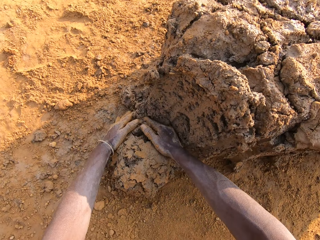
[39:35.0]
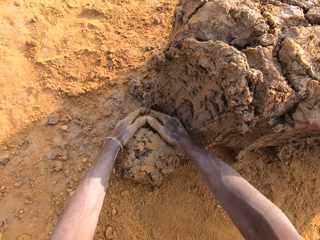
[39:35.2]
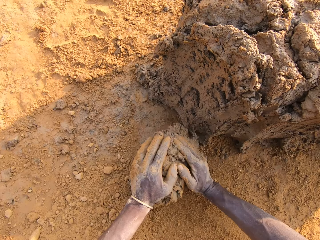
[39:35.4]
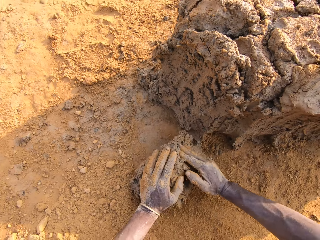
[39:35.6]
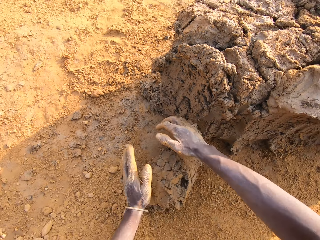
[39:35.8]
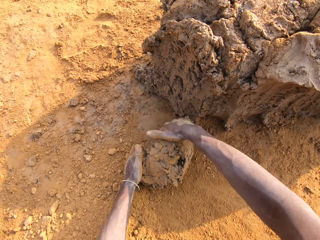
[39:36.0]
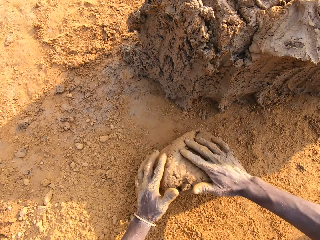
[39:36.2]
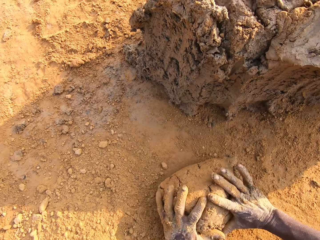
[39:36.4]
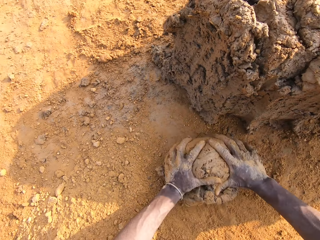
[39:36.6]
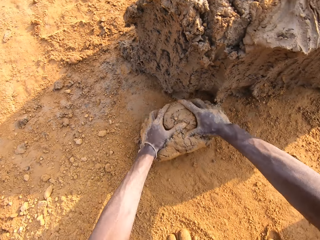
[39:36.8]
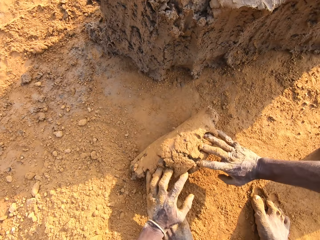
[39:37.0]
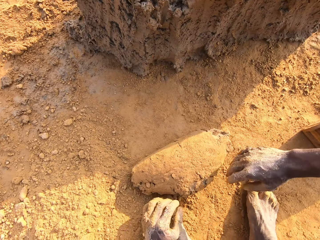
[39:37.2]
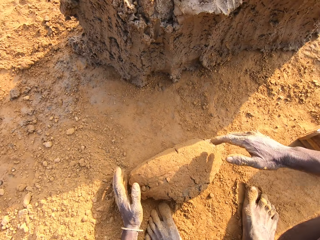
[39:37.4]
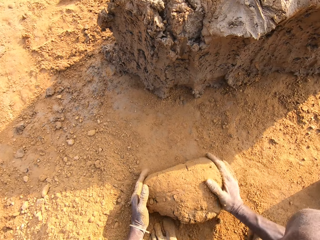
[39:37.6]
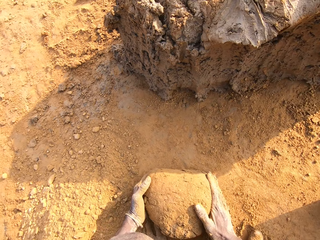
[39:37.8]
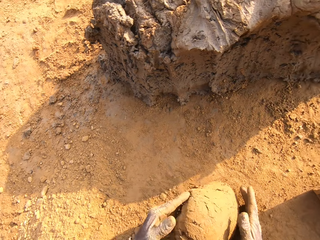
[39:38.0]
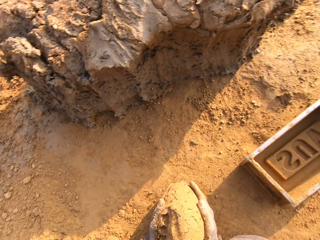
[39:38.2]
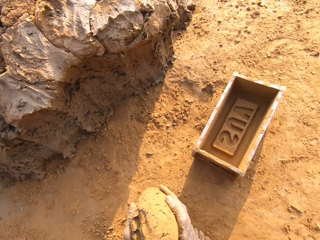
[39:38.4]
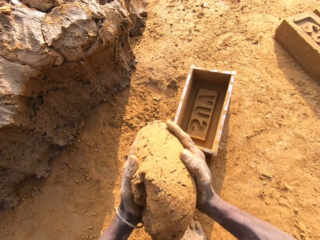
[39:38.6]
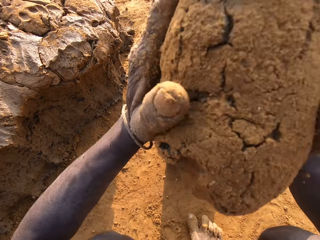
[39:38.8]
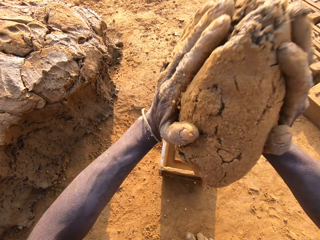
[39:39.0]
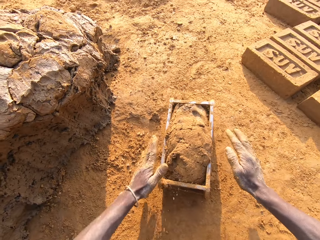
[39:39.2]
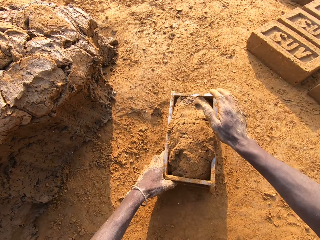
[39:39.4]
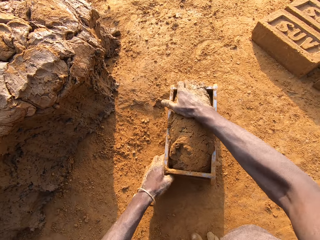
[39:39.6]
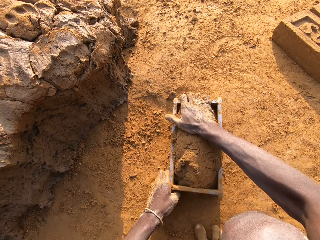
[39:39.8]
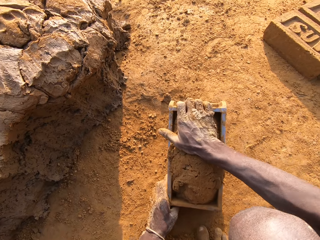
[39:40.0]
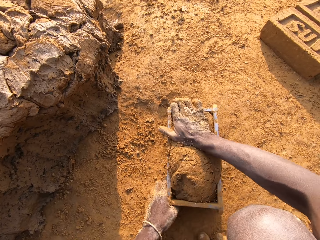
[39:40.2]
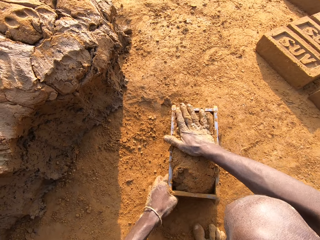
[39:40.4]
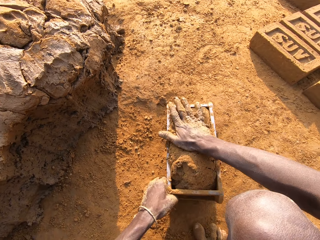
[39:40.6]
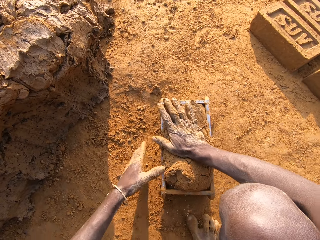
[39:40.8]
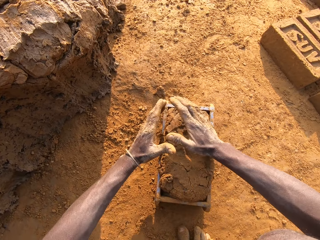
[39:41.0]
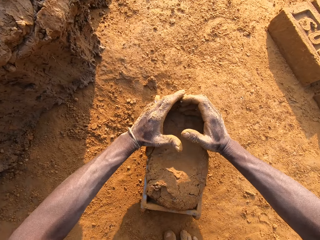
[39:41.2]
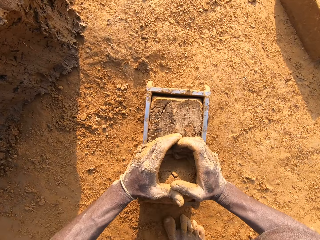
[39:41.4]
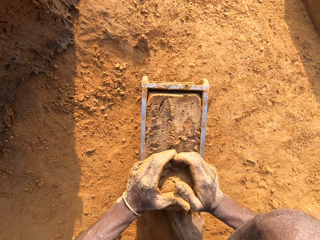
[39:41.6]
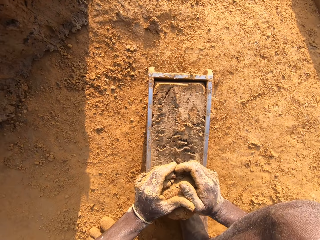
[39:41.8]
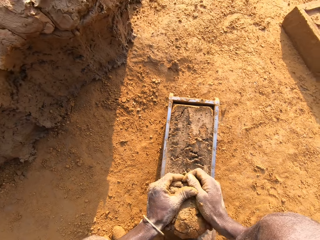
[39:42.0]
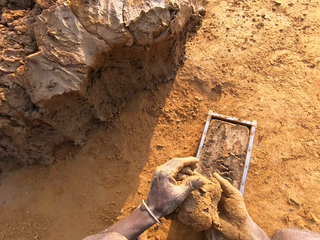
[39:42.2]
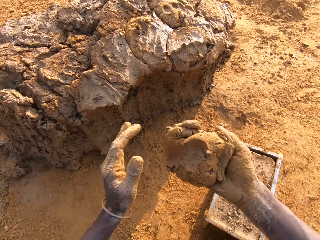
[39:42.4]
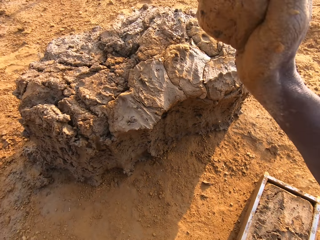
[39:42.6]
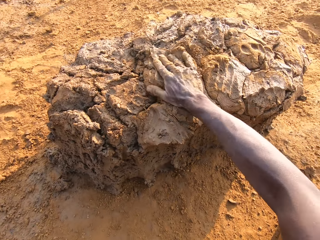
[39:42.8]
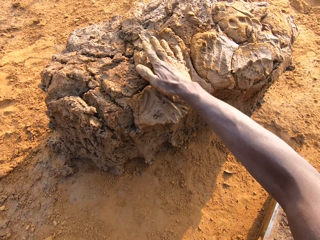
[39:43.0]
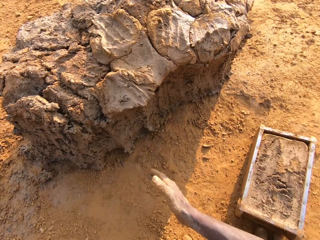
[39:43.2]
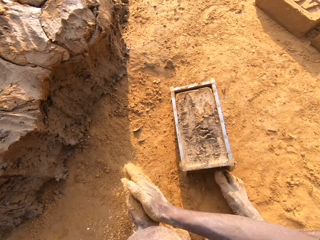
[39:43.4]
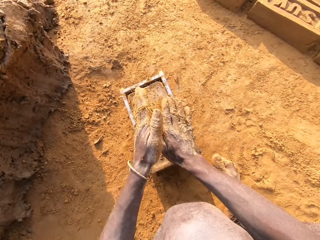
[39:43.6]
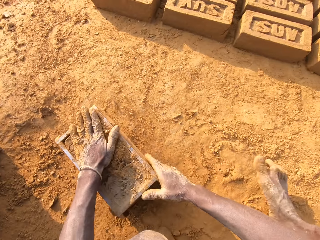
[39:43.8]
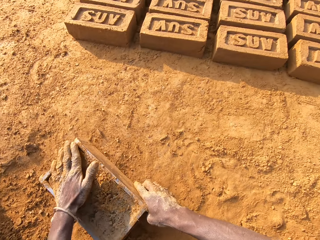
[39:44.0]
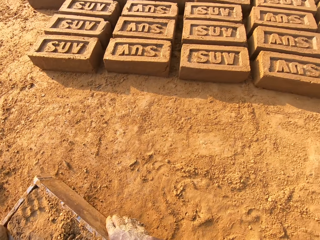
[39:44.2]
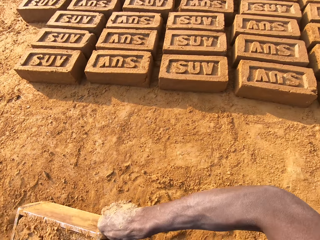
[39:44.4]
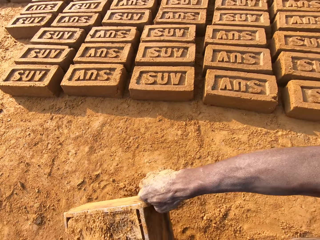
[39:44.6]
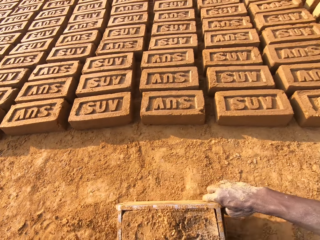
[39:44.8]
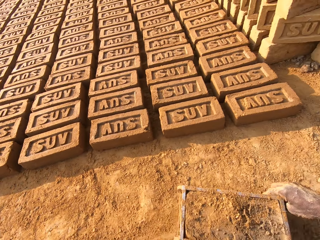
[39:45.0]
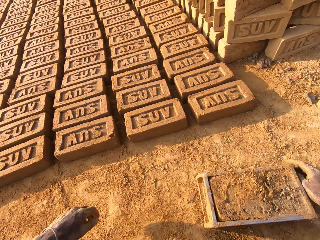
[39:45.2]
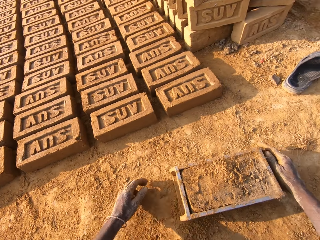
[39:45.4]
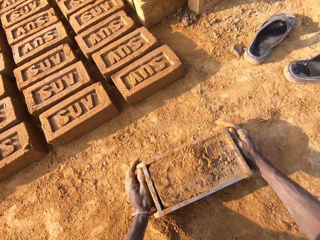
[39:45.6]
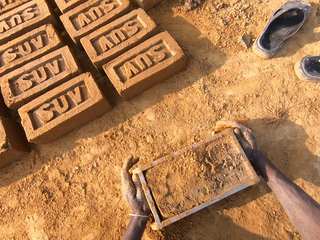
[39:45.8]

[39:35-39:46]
The camera wearer molds the mortar or clay on the ground. He picks up the clay. He puts the clay in a brick mould. He holds the brick mould and shakes the brick mould. He presses the clay. He scrapes mortar from the brick mould with his hands. He drops the portion of mortar in his hands on the heap of mortar. He takes sand on the ground with his left hand. He rubs the sand in his hands. He applies the sand on the clay. He beats the mortar in the brick mould with the sand in his left hand. He moves the brick mould closer to the bricks aligned on the ground.

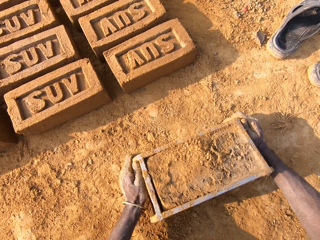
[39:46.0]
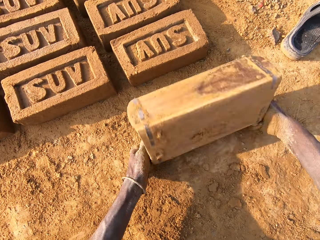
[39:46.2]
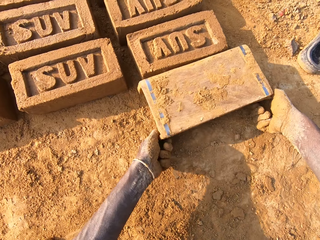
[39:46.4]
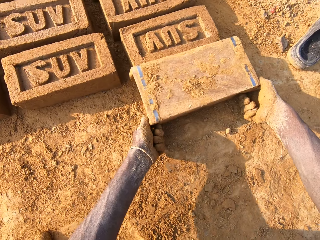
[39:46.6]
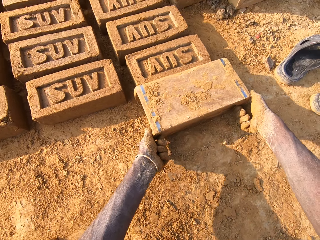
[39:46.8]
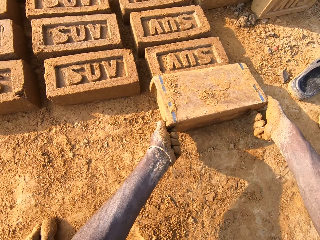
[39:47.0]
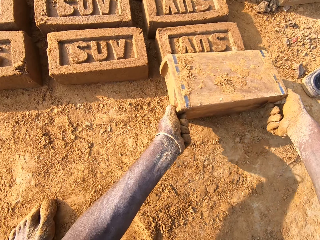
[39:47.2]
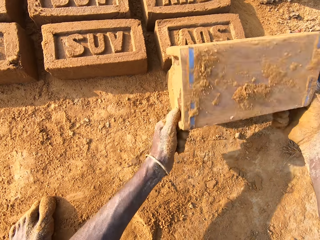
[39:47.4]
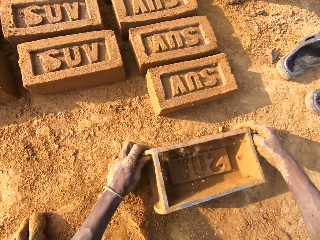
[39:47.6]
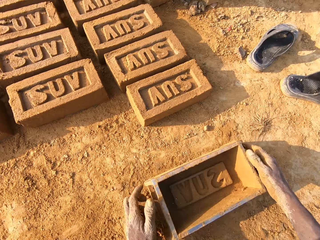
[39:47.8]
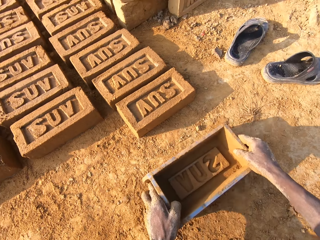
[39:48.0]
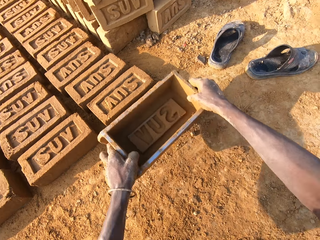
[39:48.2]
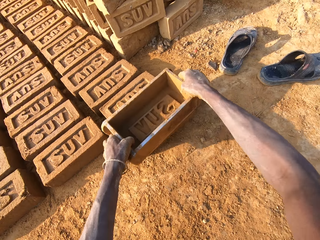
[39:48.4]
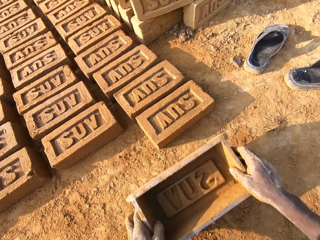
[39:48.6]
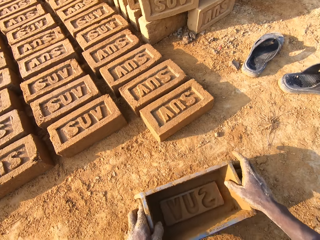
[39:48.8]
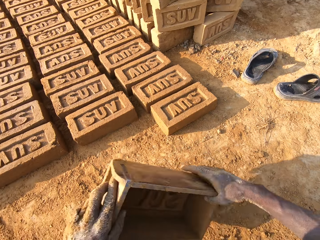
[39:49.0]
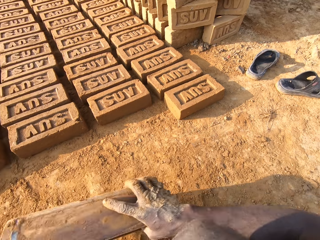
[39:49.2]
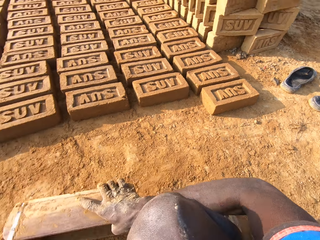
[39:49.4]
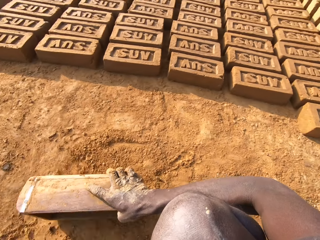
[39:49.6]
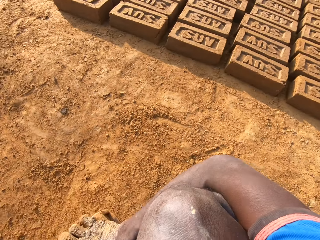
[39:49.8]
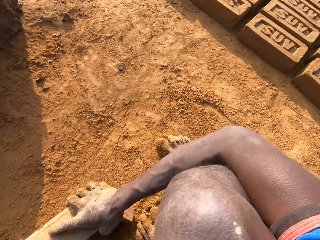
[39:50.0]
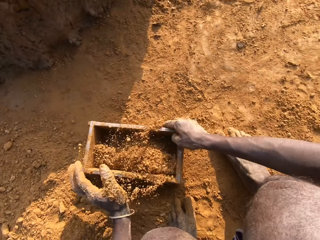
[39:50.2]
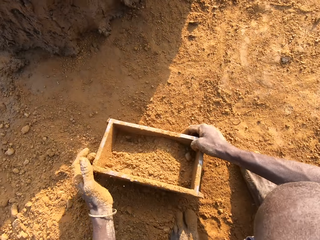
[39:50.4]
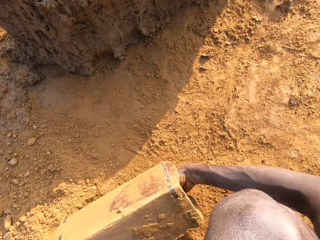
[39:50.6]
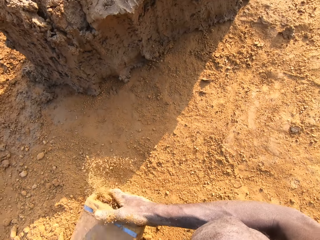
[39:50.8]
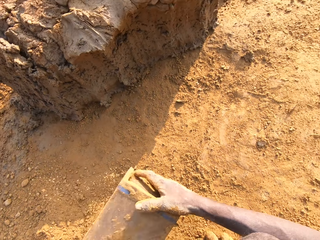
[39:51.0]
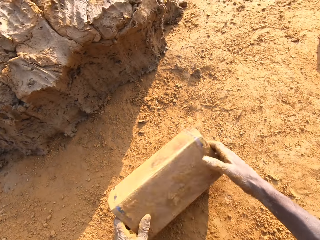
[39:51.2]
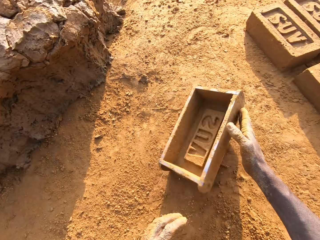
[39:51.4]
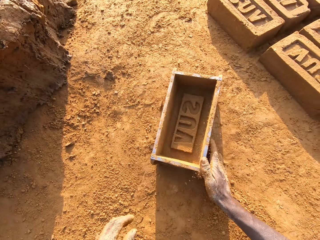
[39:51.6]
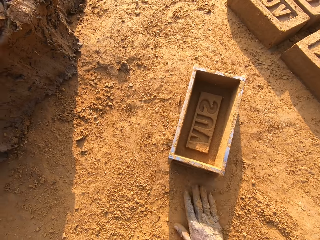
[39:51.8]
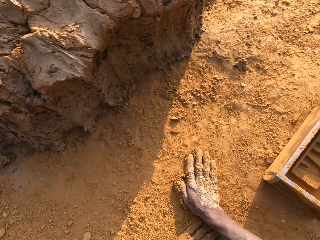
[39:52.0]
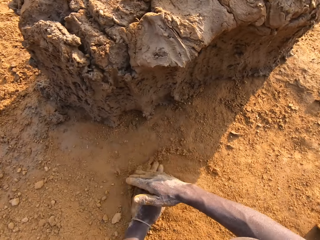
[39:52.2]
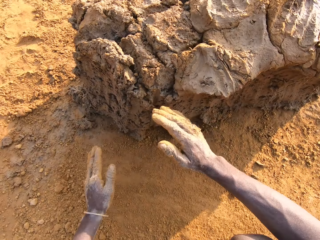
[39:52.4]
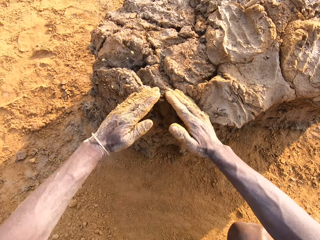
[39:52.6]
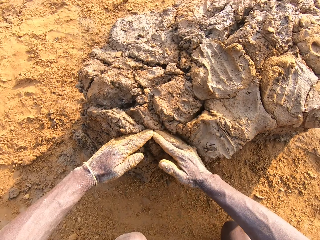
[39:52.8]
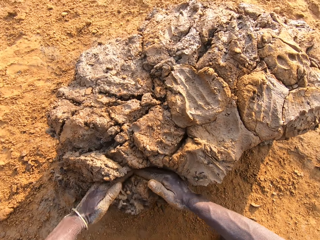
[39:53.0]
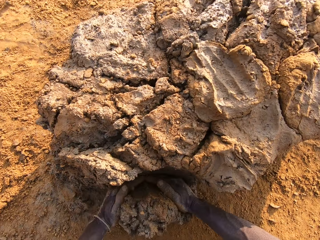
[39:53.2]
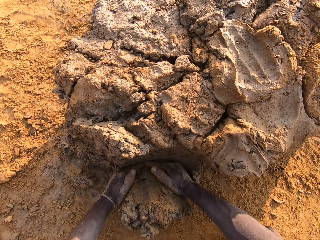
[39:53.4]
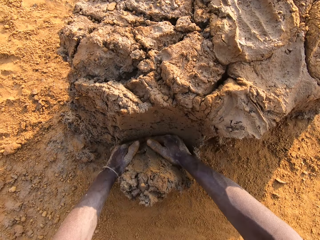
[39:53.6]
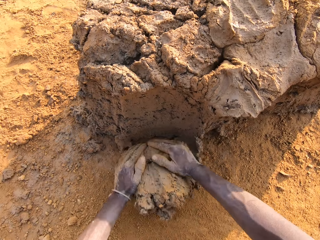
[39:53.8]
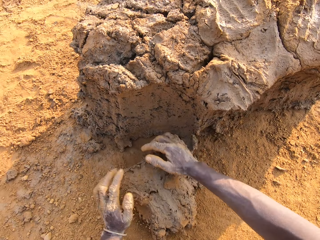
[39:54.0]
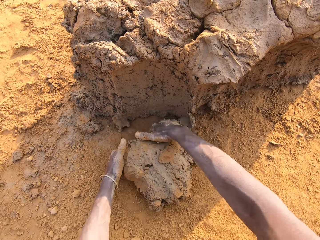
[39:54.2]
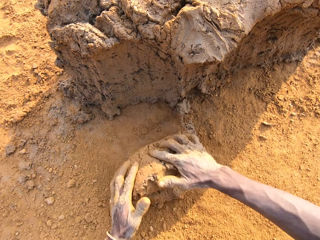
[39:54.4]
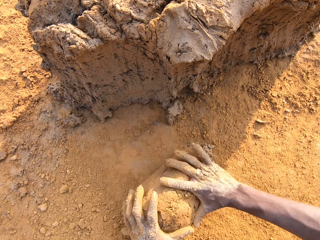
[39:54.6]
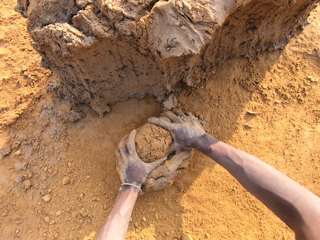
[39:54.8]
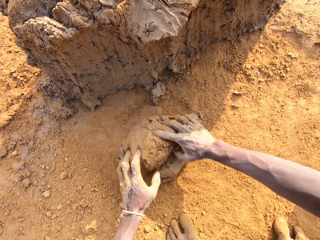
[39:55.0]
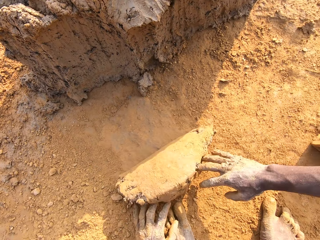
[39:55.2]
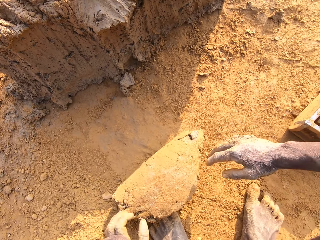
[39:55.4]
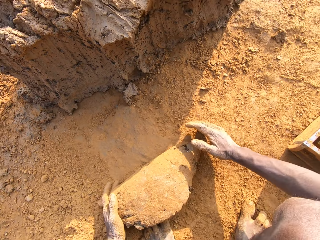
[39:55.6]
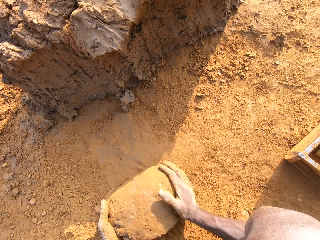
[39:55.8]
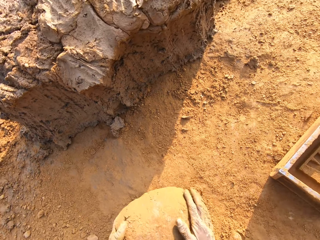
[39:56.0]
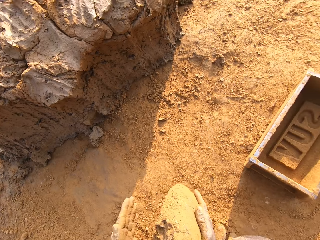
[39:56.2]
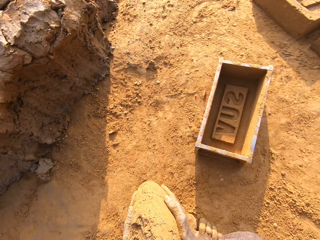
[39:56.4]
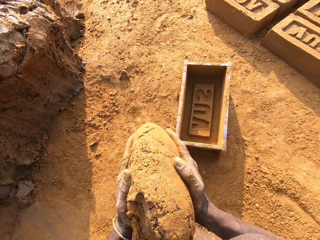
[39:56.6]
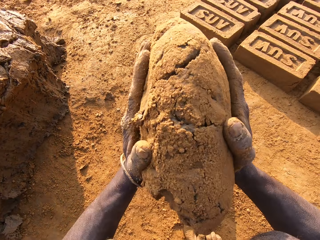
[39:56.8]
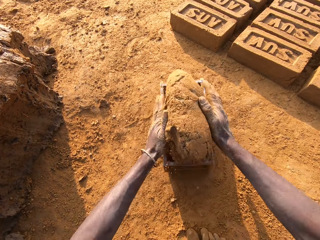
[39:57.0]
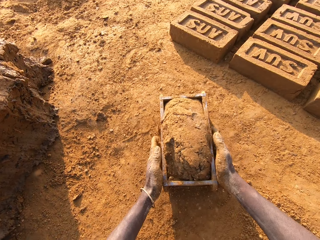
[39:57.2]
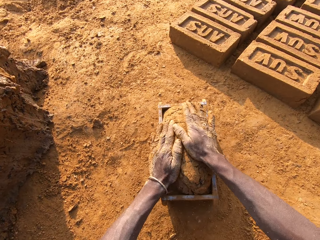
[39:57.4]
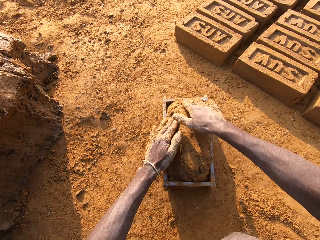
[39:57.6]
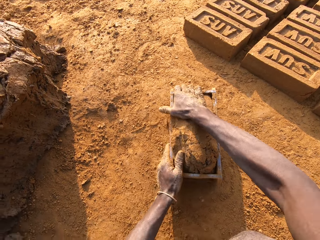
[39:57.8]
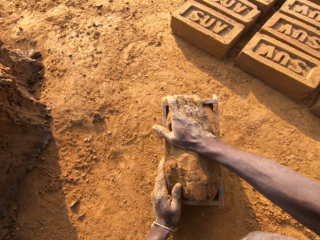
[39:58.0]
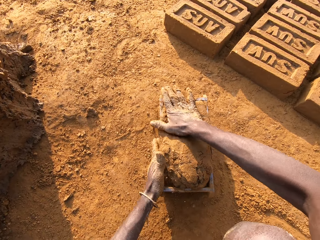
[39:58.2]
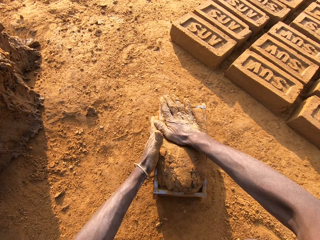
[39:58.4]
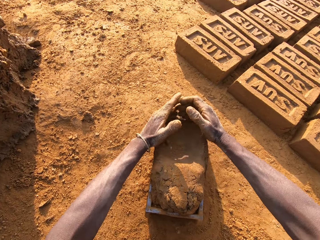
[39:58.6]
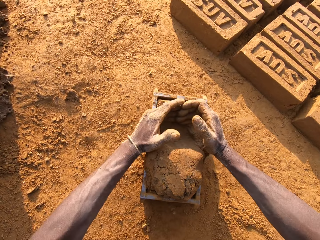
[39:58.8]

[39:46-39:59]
The camera wearer flips the brick mould upside down. He removes the brick mould from the brick. He places the brick mould on the ground. He picks up the brick mould. He taps the brick with the brick mould in his hands. He presses the brick with the brick mould. He places the brick mould on the ground. He moves close to the heap of mortar or clay. He picks up the brick mould. He packs sand on the ground with the brick mould. He puts sand in the brick mould. He pours the sand in the brick mould on the ground. He puts the brick mould on the ground. He slides his hands on the ground. He touches the ground. He cuts out a portion of mortar from the heap of mortar with his hands. He molds the mortar on the ground. He picks up the clay. He puts the clay in the brick mould. He presses the clay. He holds the brick mould.
